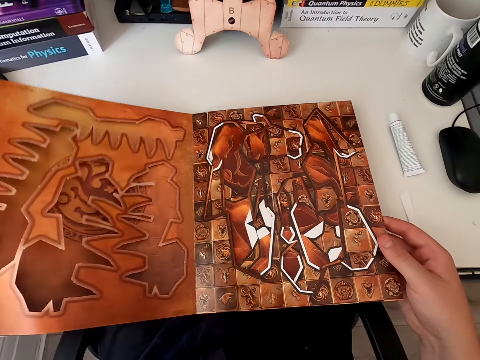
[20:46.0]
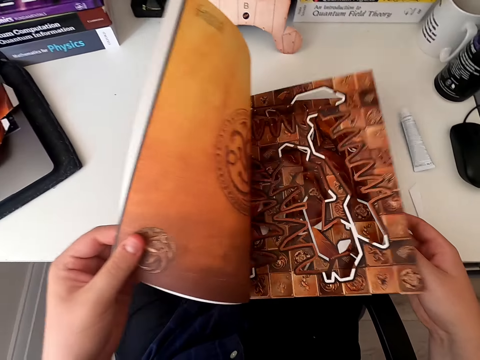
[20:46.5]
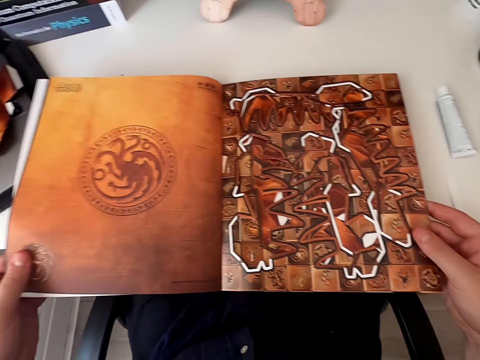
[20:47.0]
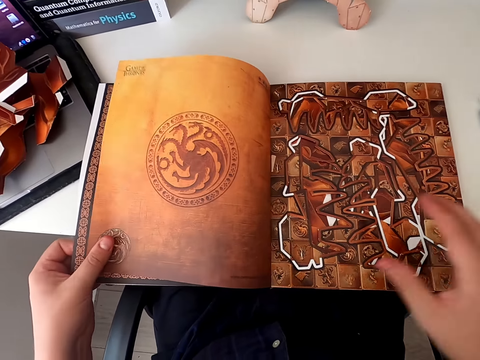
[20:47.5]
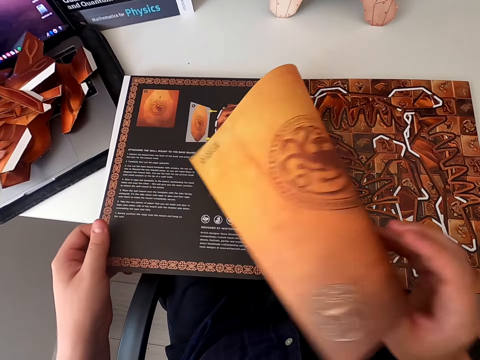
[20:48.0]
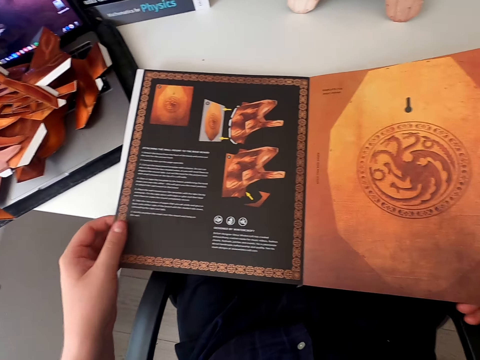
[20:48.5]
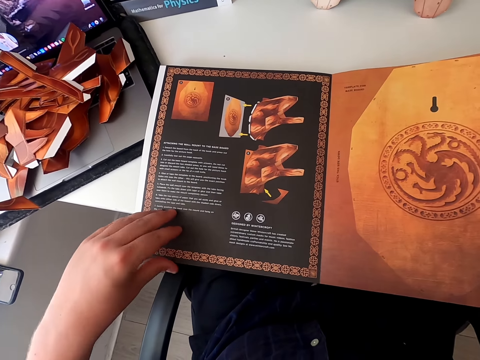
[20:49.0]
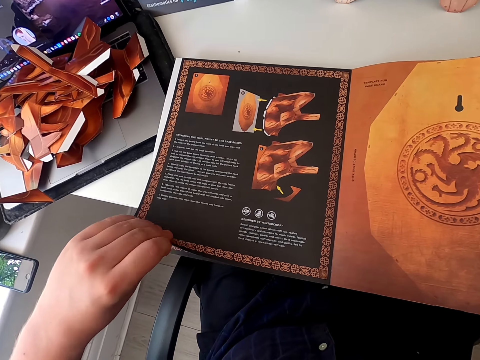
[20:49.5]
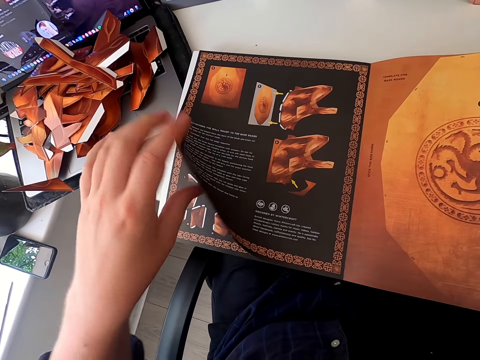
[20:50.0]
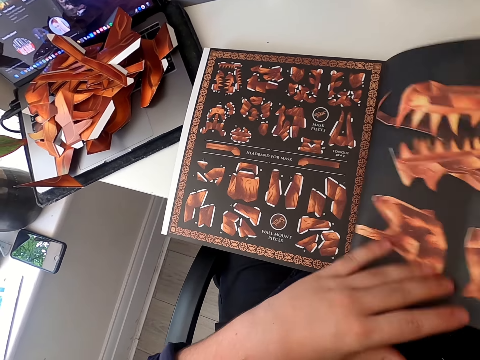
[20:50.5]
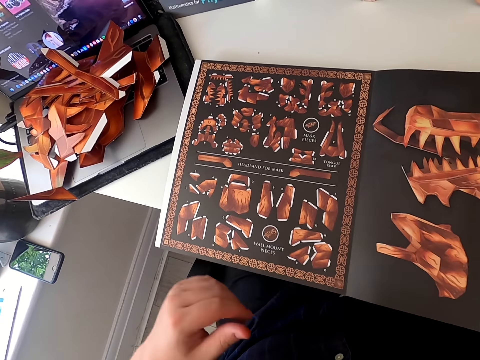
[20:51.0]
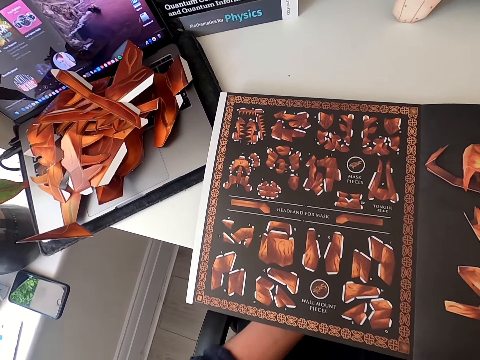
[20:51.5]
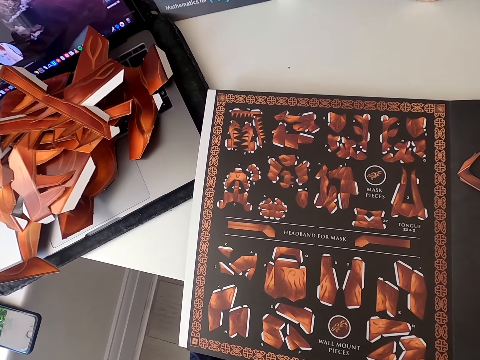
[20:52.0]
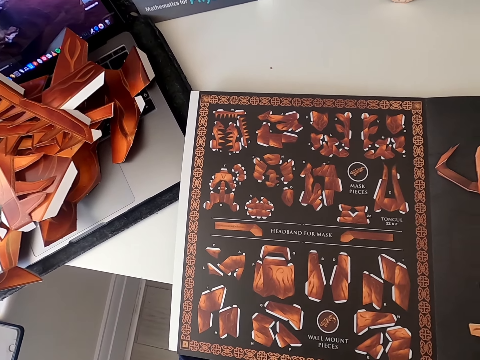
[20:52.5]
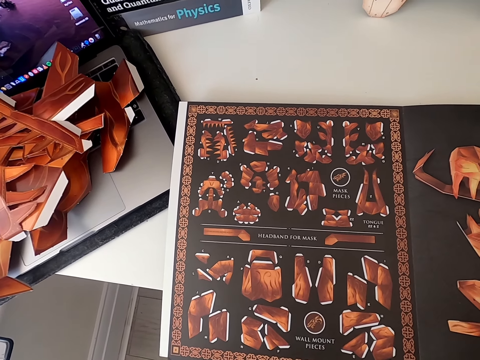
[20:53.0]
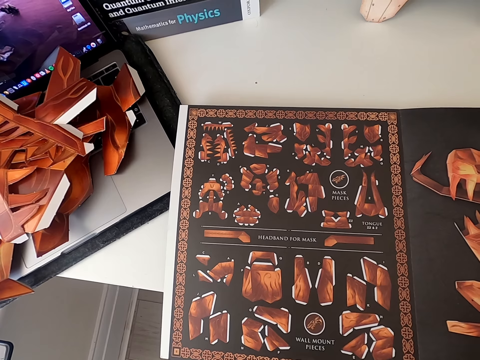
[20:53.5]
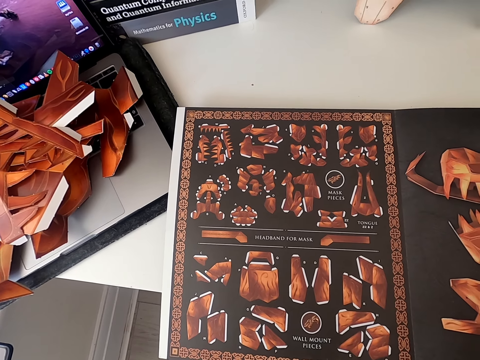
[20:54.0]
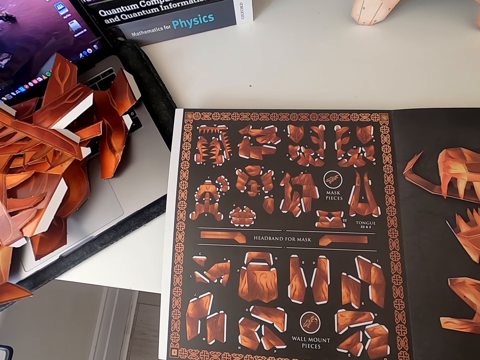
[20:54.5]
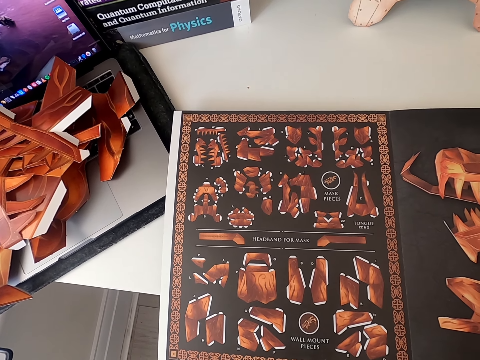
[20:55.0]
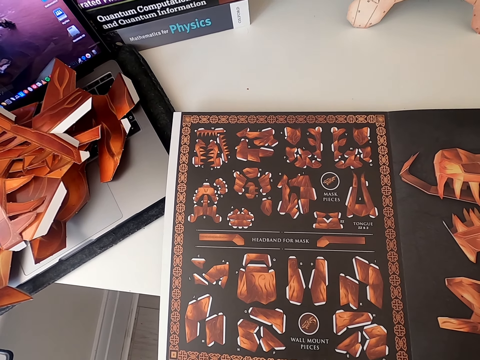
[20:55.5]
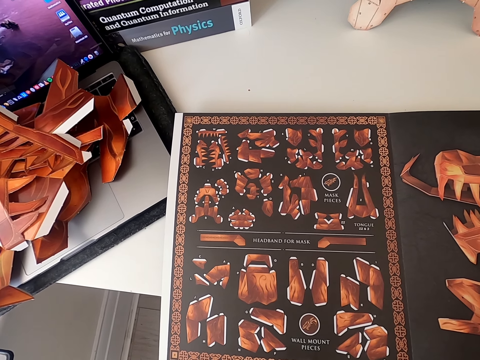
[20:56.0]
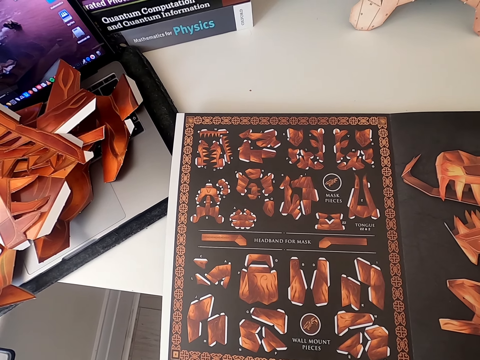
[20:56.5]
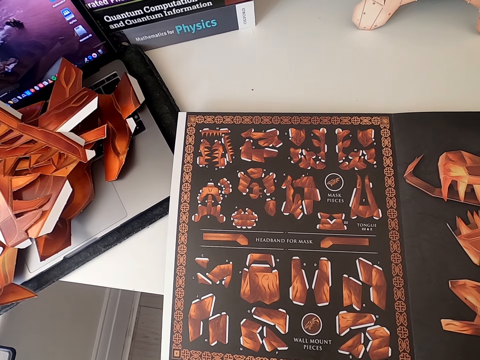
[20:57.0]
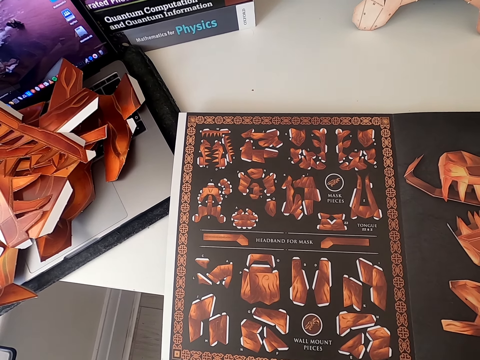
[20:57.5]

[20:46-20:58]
The camera wearer turns the papercraft page repeatedly. They stare at the paper craft book.

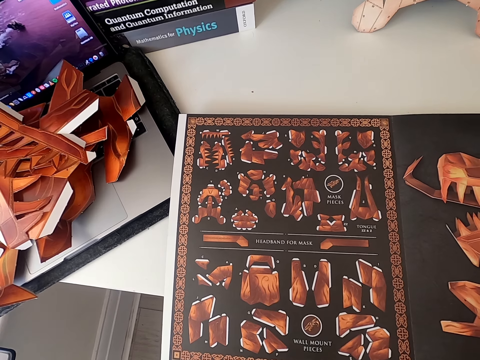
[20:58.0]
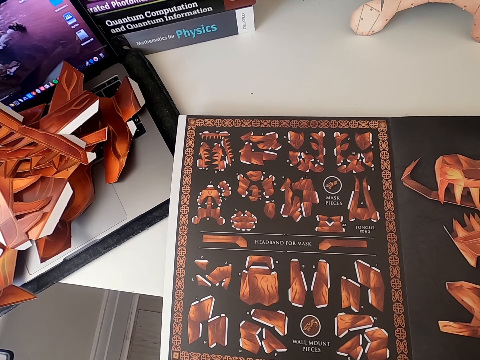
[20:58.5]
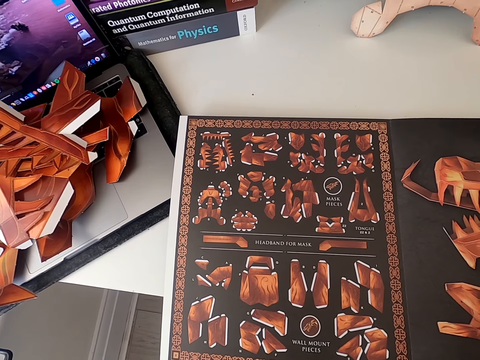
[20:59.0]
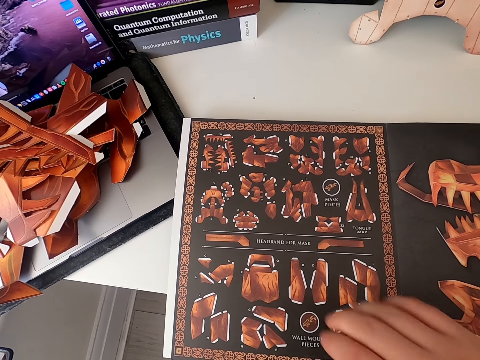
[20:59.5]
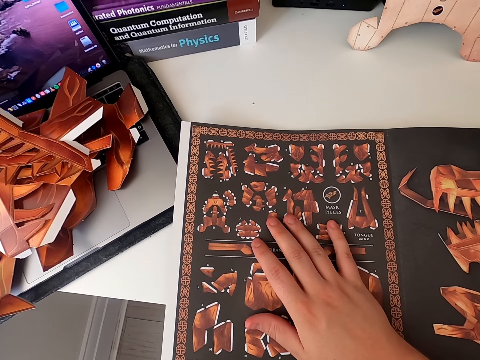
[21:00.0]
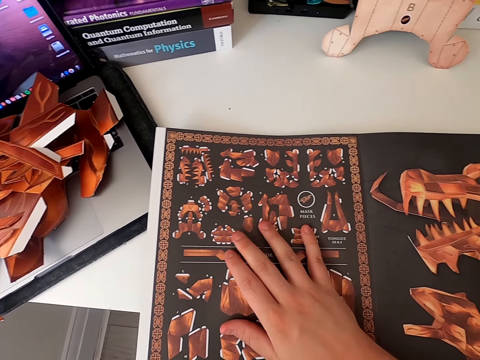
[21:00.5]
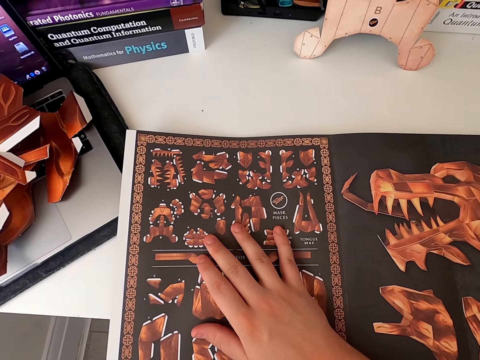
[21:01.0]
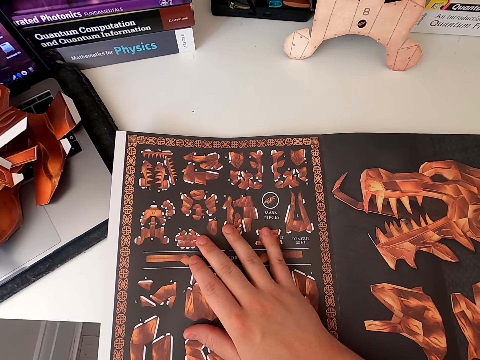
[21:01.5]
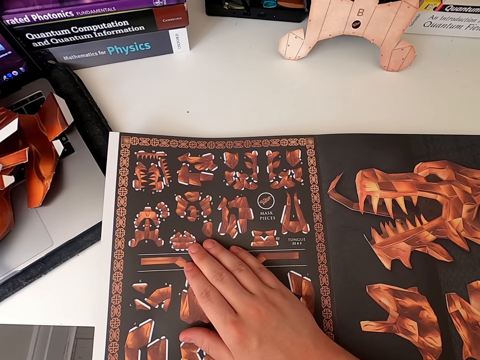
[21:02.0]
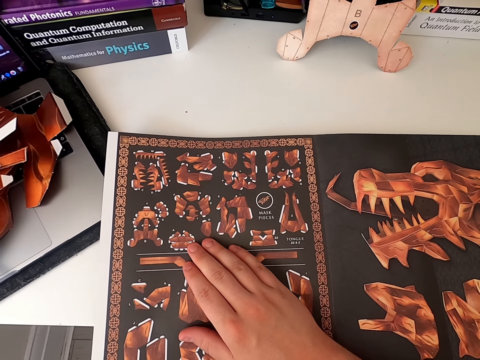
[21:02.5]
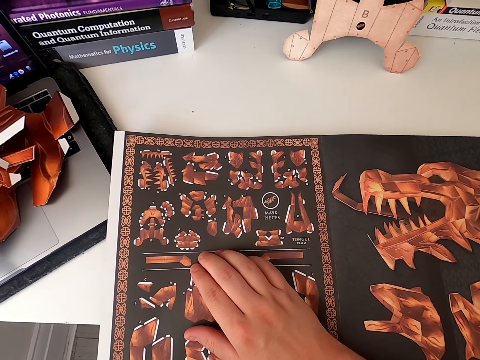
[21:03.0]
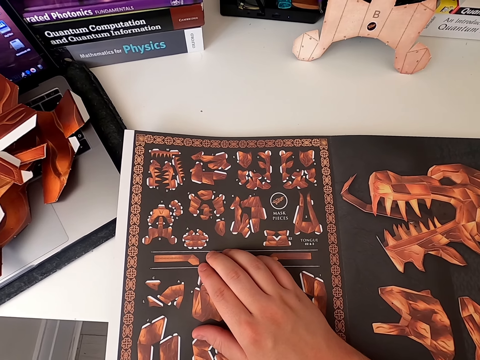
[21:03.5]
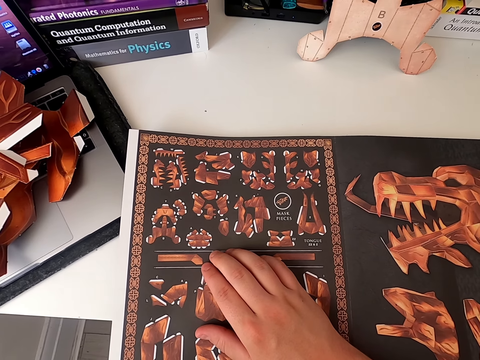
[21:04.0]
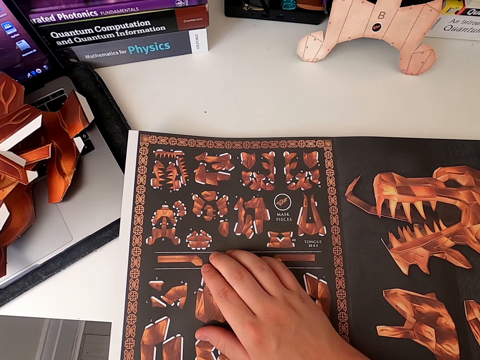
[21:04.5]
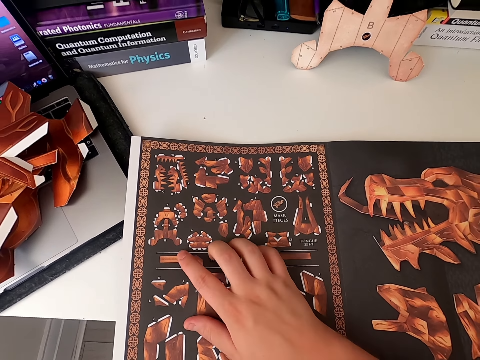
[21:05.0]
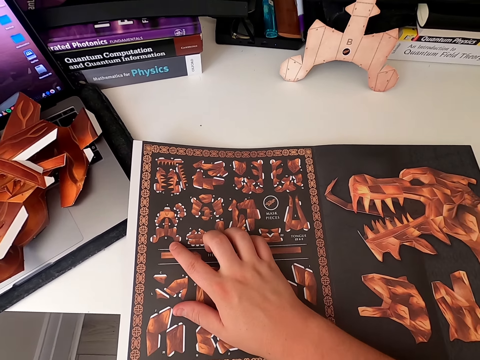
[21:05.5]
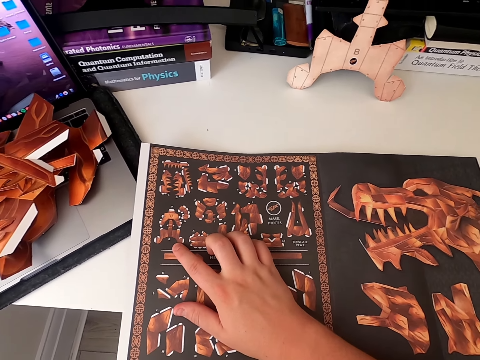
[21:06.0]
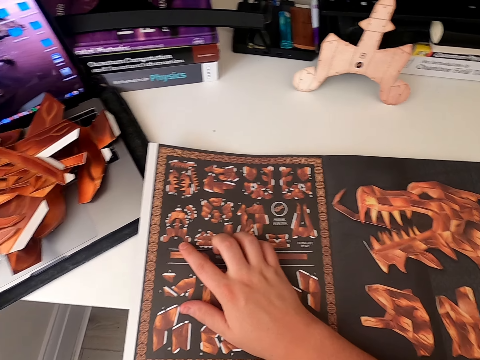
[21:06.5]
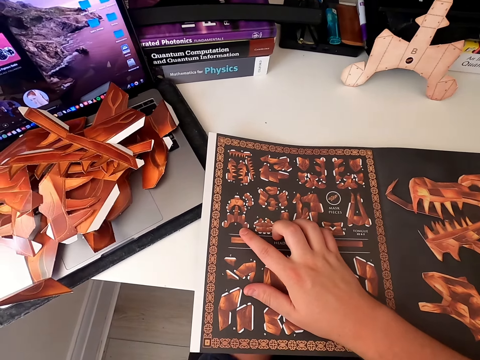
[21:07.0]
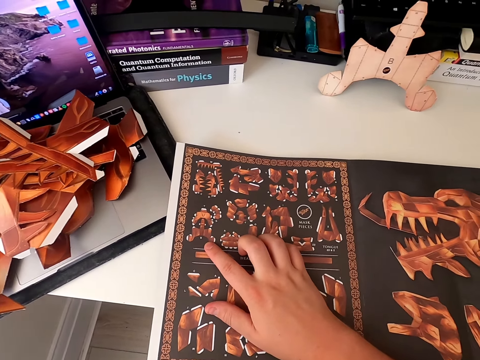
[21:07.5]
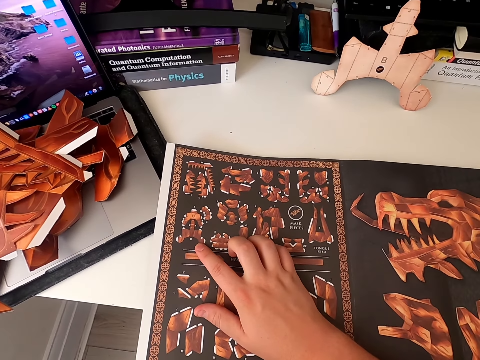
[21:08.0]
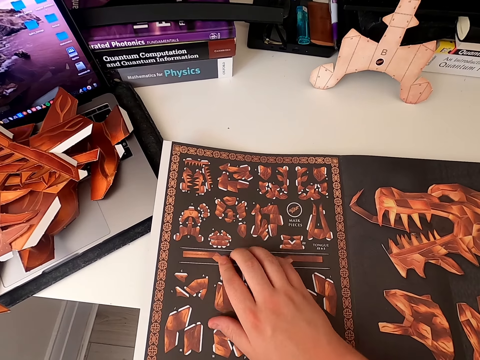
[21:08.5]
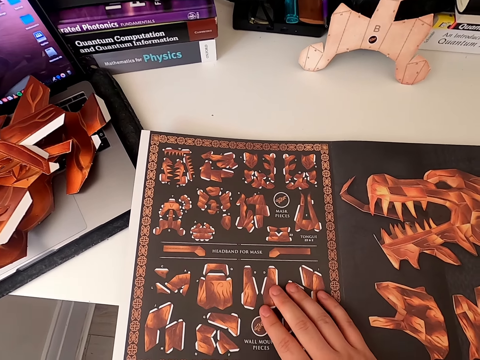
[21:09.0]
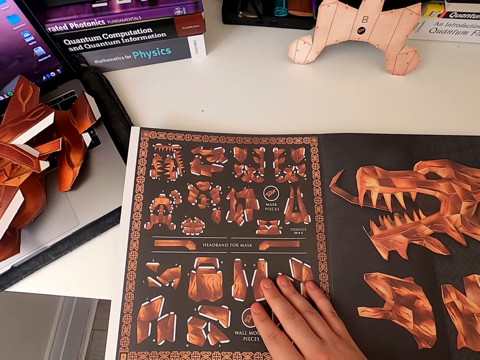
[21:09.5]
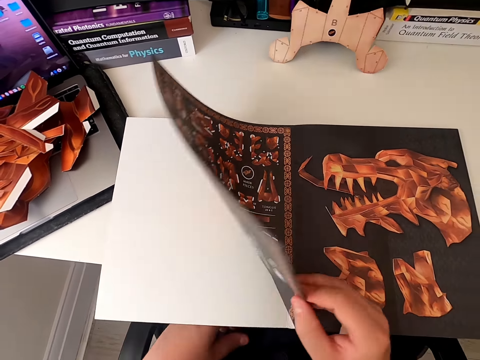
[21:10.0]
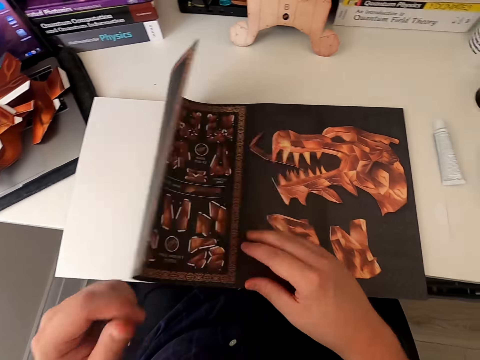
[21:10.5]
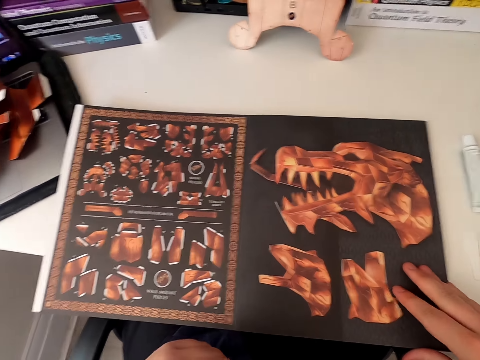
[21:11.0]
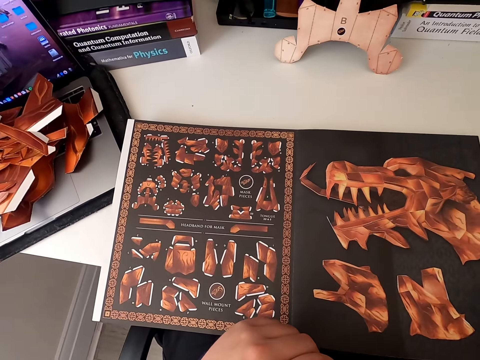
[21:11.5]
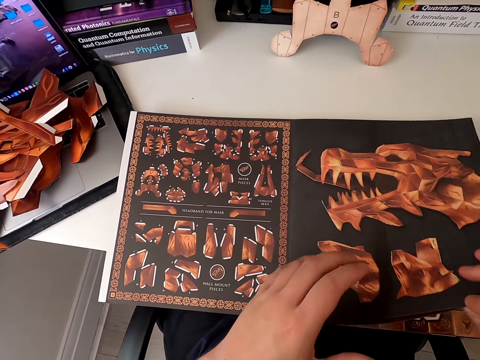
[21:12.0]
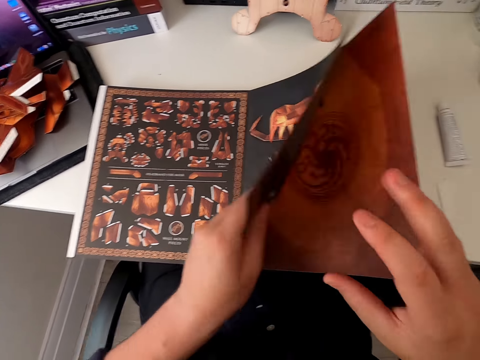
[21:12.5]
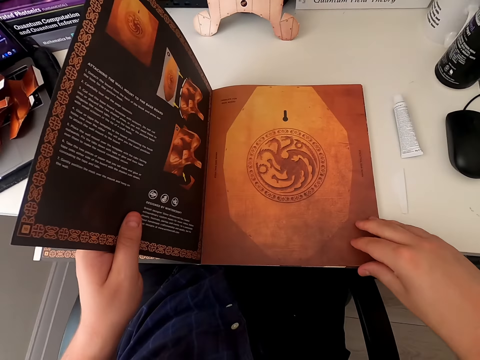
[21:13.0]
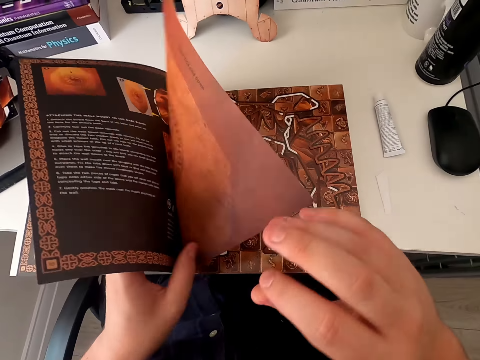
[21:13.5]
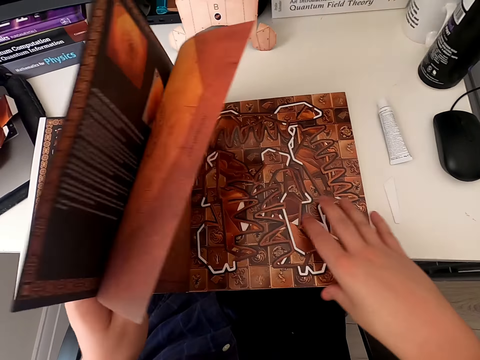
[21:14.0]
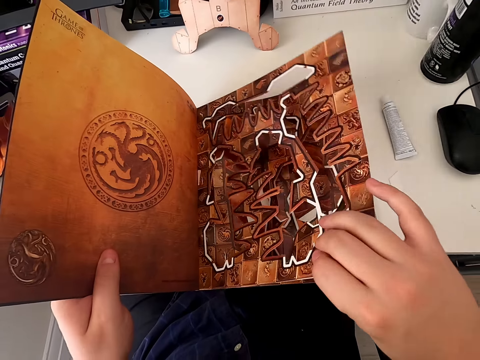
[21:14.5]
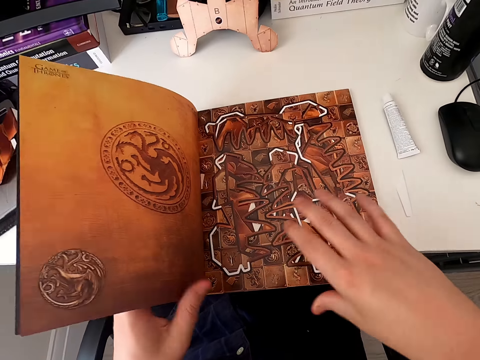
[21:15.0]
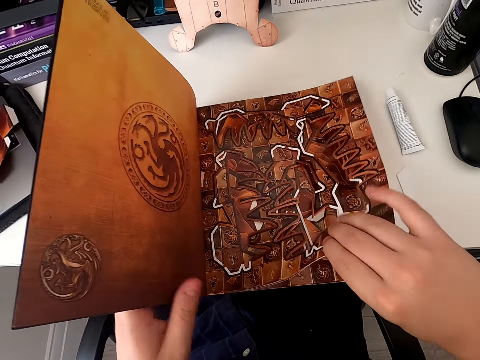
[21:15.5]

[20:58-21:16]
The camera wearer touches the book with his right hand. He holds the paper craft book. He stares at the paper craft book. He touches the paper craft book. He stares at the paper craft book. He turns the cardboard book page. He stares at the paper craft book. He turns the paper craft and holds the paper craft book. He turns the paper craft. He turns the paper craft again.
